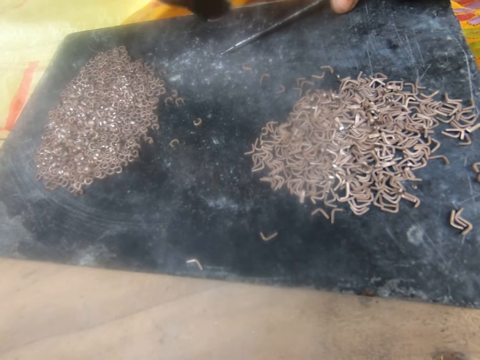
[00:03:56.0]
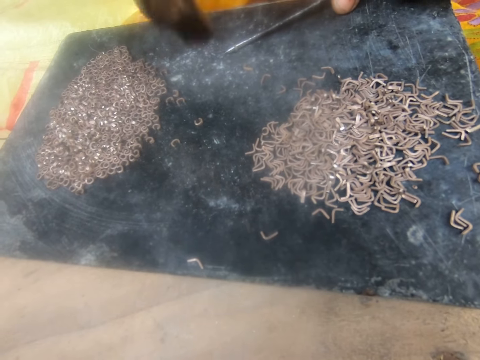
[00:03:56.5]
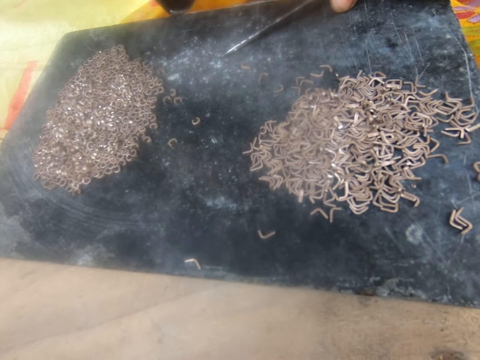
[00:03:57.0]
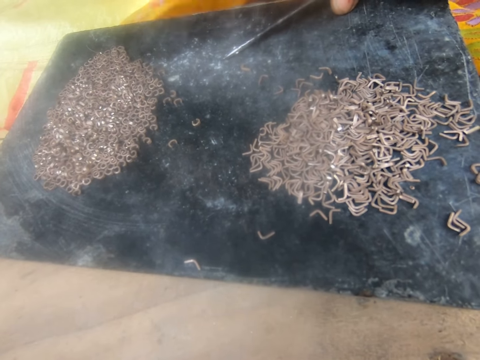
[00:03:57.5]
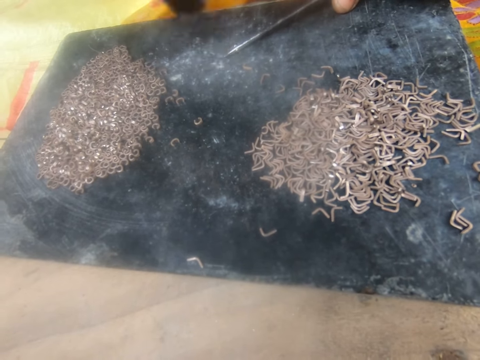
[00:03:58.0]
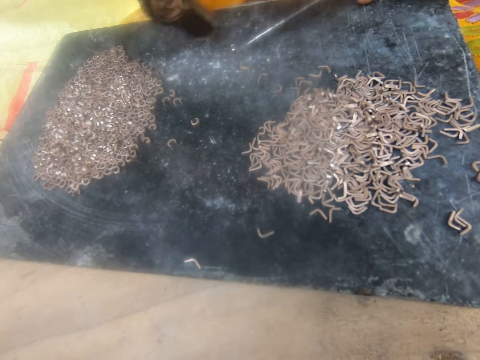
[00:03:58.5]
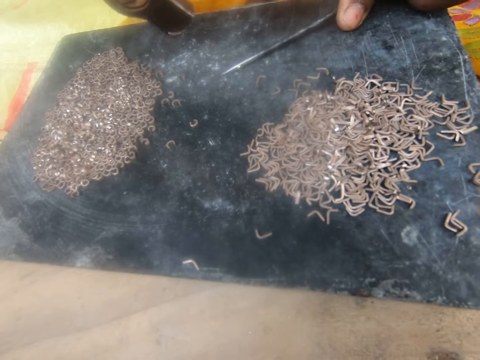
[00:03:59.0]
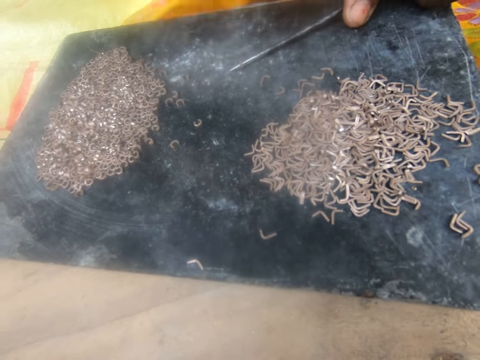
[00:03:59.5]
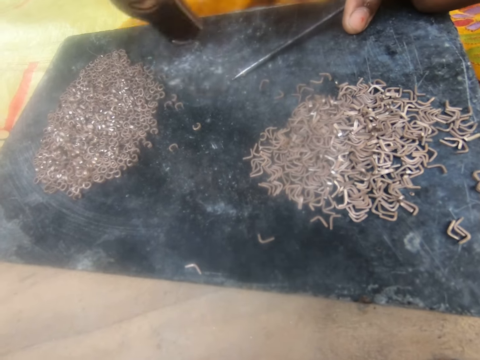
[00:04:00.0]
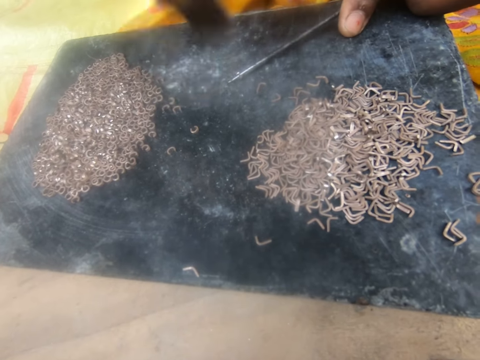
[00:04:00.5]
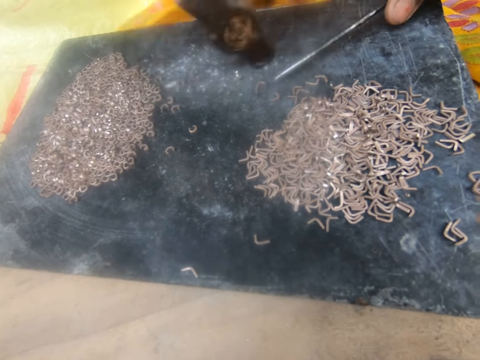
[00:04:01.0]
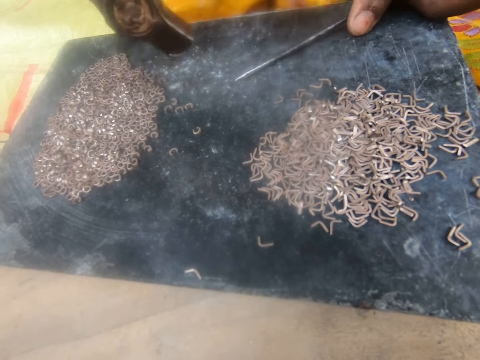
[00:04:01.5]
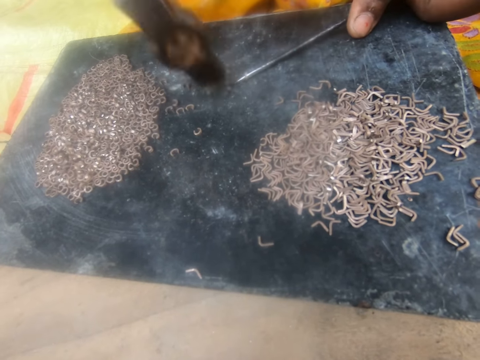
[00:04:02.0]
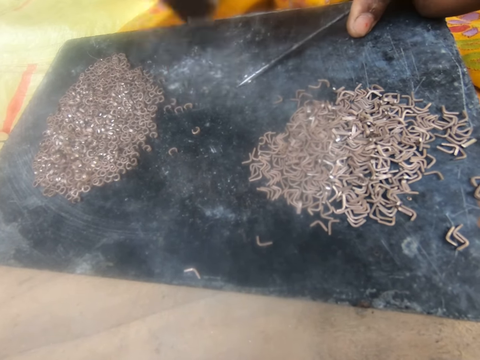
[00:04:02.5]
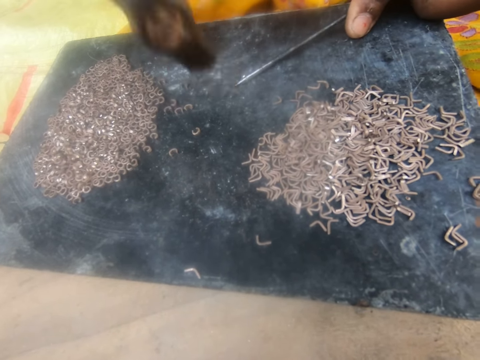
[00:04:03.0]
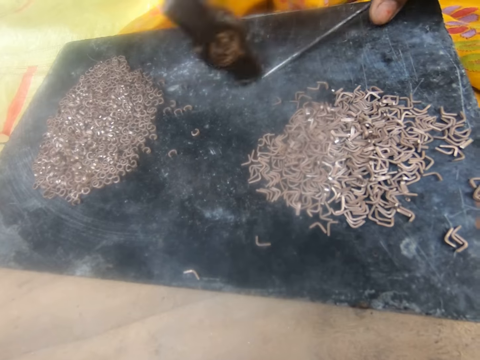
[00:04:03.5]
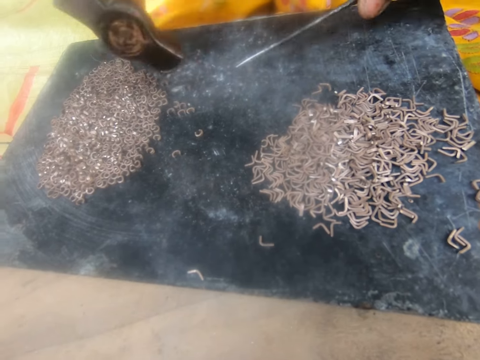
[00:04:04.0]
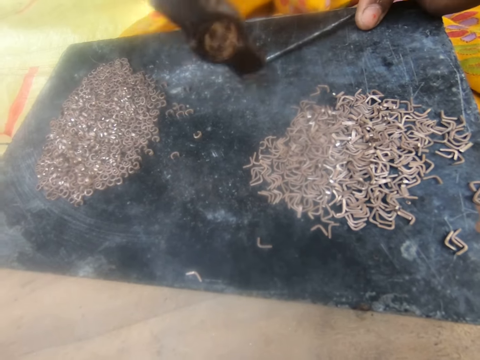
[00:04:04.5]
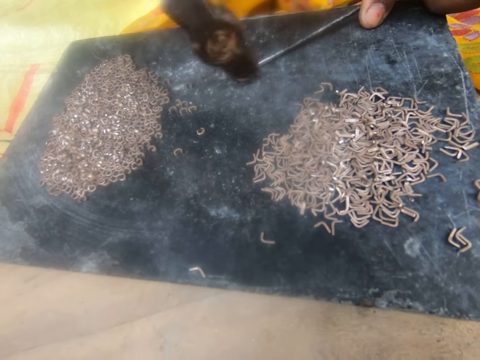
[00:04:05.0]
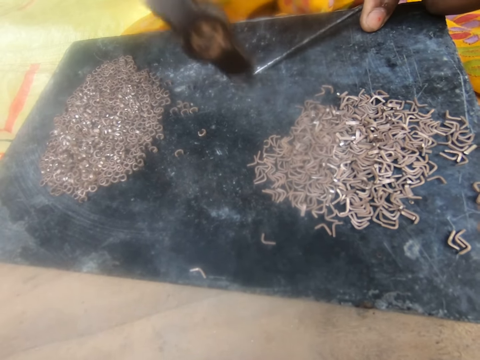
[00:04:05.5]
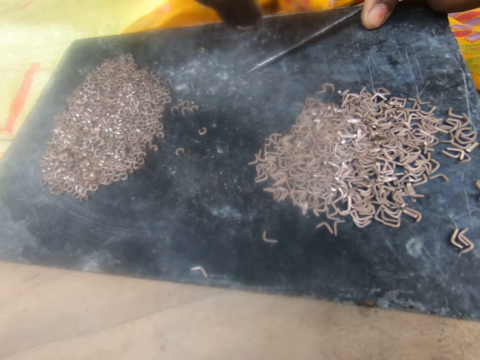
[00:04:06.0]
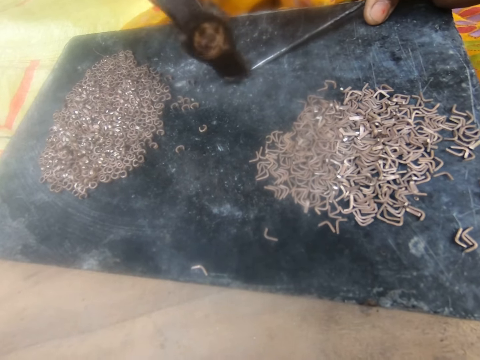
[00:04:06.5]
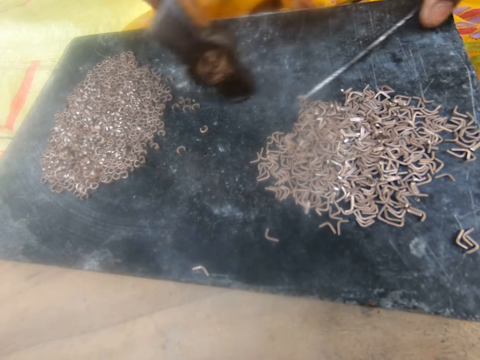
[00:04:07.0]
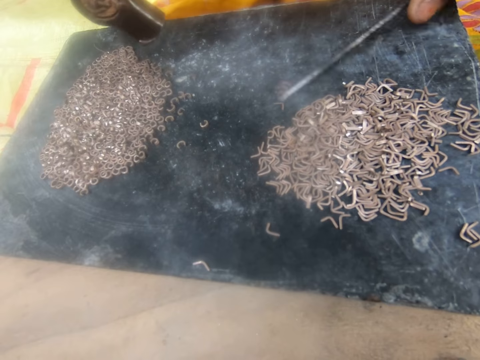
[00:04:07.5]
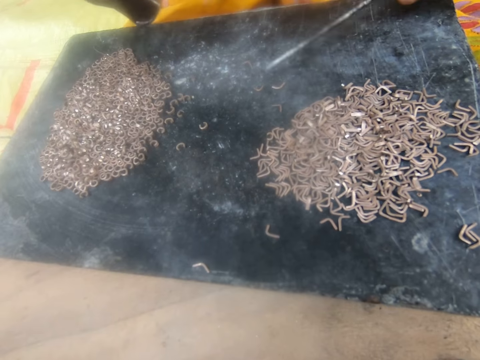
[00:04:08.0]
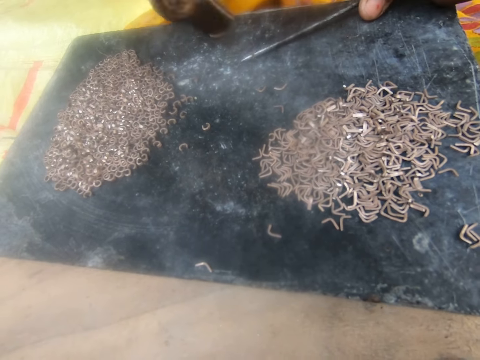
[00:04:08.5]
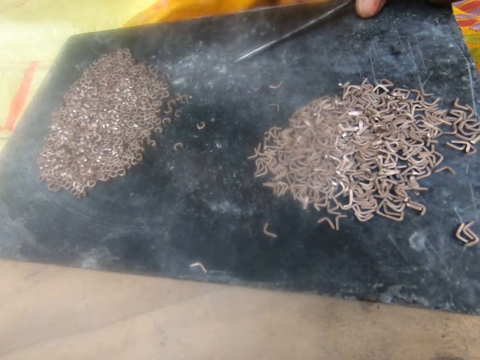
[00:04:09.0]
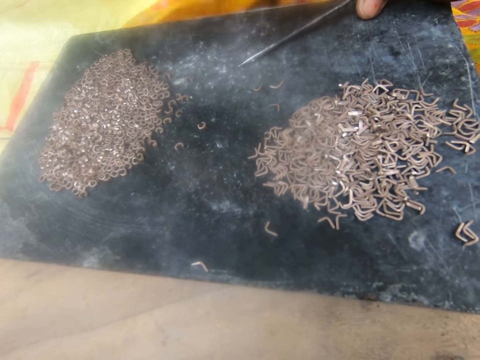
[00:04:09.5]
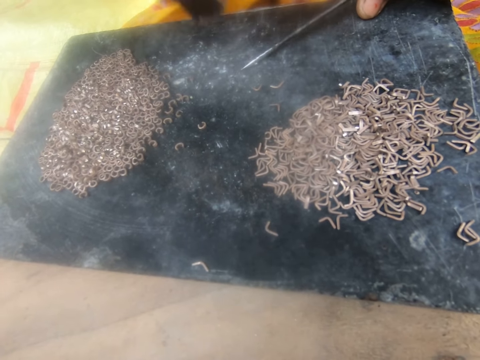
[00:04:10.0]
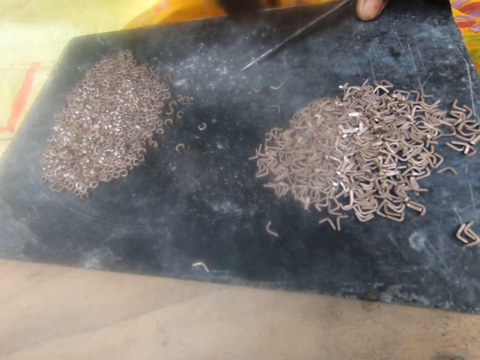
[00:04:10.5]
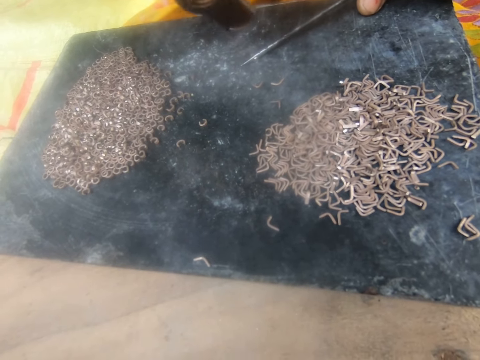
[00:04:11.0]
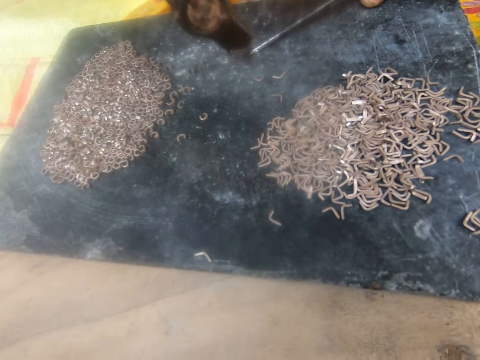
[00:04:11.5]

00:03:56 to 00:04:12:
A lady picks a pin on the board with the needle, presses the needle on the pin, and bends the metal pin with the hammer. The camera wearer bends a piece of metal and pulls another piece of metal. The lady moves the bent pin on the board with the hammer and picks a pin on the board with the needle. The camera wearer bends the piece of metal. The lady presses the needle on the pin, bends the metal pin with the hammer, and moves the bent pin on the board with the hammer. The camera wearer pulls another piece of metal. The lady picks a pin on the board with the needle and presses the needle on the pin. The camera wearer bends the piece of metal. The lady bends the metal pin with the hammer, moves the bent pin on the board with the hammer, and picks a pin on the board with the needle. The camera wearer pulls another piece of metal. The lady presses the needle on the pin and bends the metal pin with the hammer. The camera wearer bends the piece of metal. The lady moves the bent pin on the board with the hammer. The camera wearer pulls another piece of metal. The lady picks a pin on the board with the needle and presses the needle on the pin. The camera wearer bends the piece of metal. The lady bends the metal pin with the hammer.

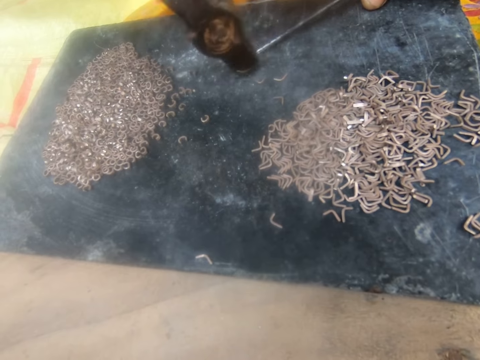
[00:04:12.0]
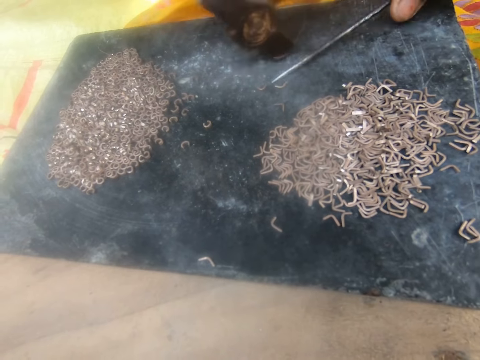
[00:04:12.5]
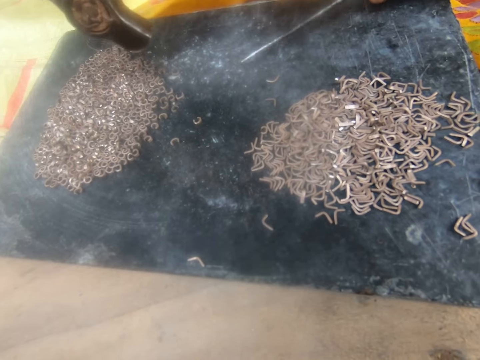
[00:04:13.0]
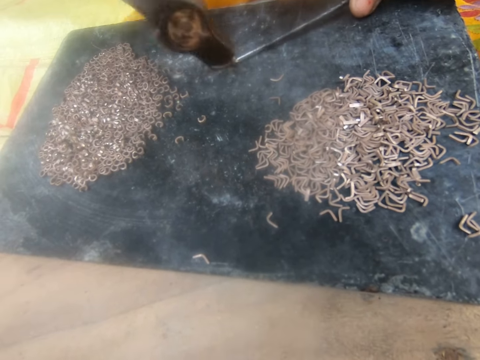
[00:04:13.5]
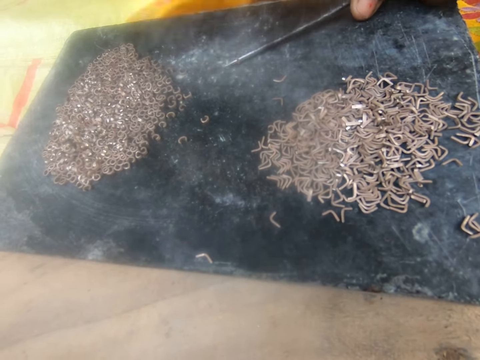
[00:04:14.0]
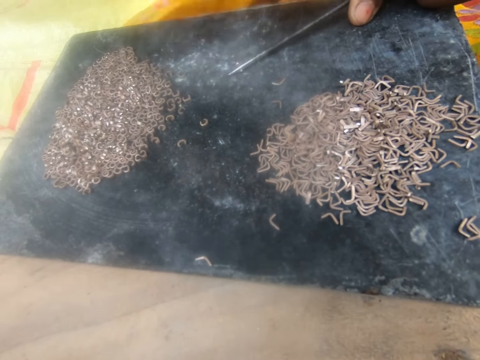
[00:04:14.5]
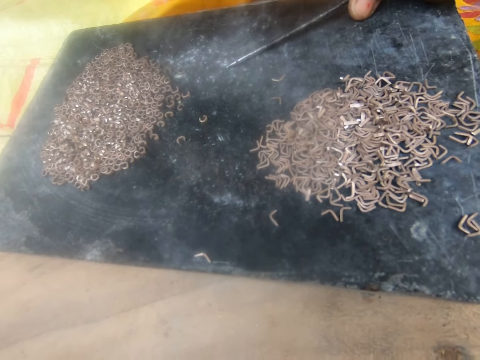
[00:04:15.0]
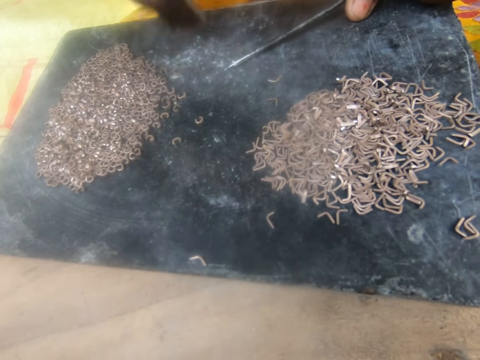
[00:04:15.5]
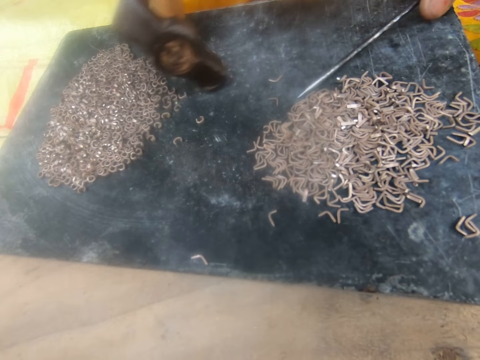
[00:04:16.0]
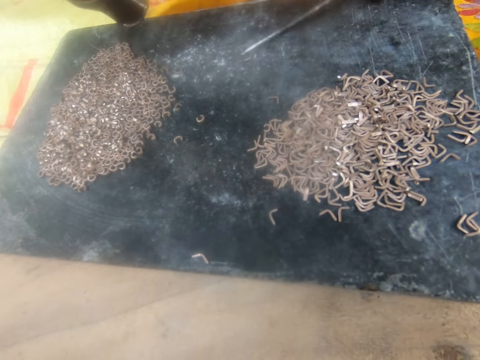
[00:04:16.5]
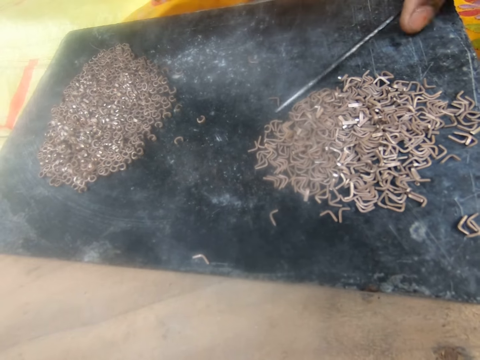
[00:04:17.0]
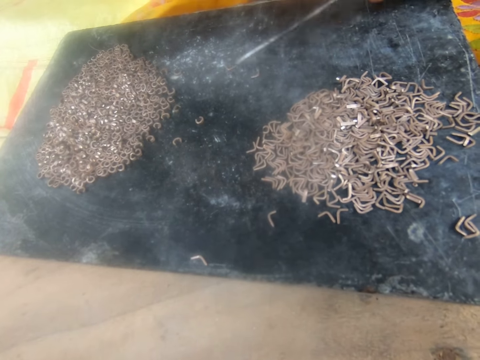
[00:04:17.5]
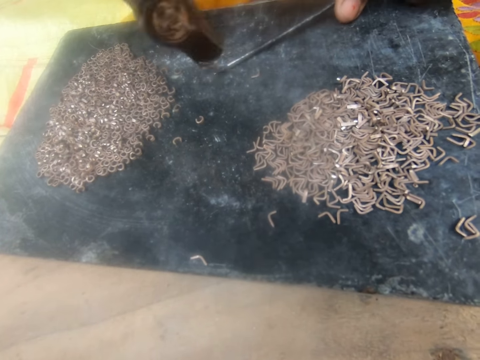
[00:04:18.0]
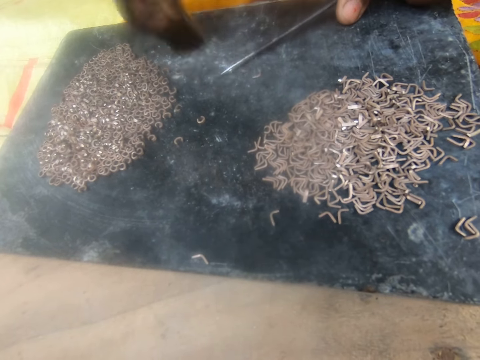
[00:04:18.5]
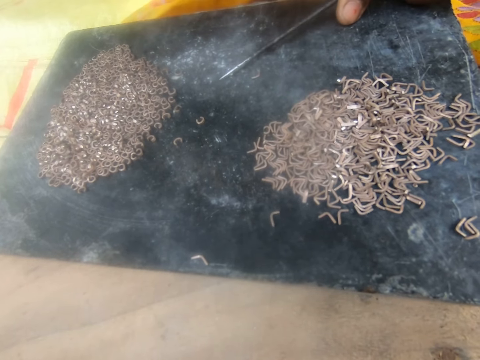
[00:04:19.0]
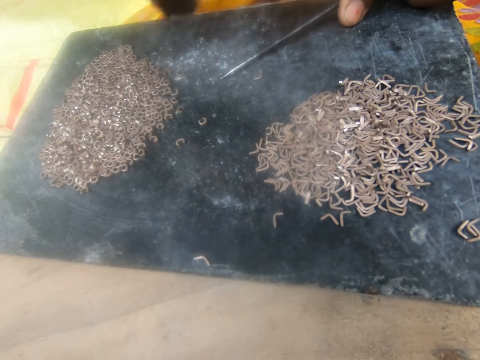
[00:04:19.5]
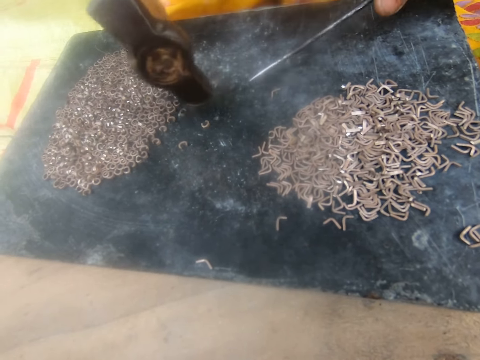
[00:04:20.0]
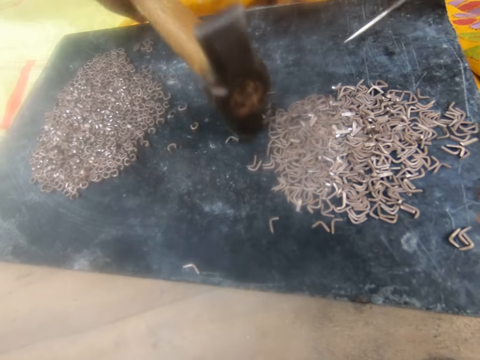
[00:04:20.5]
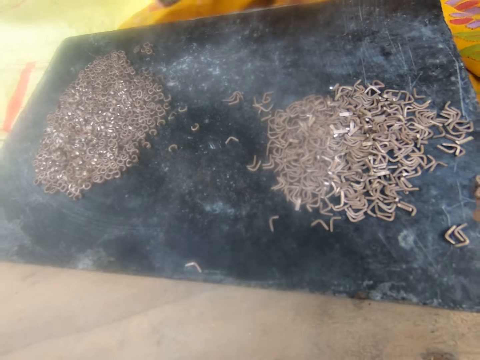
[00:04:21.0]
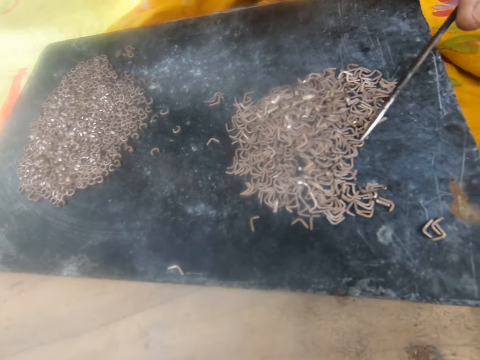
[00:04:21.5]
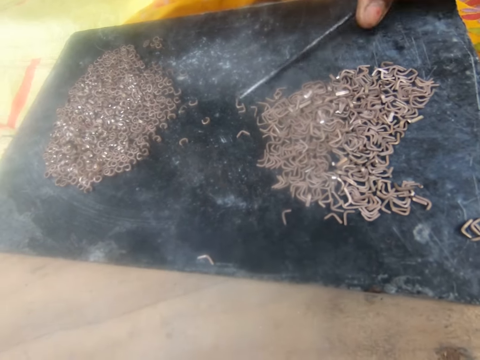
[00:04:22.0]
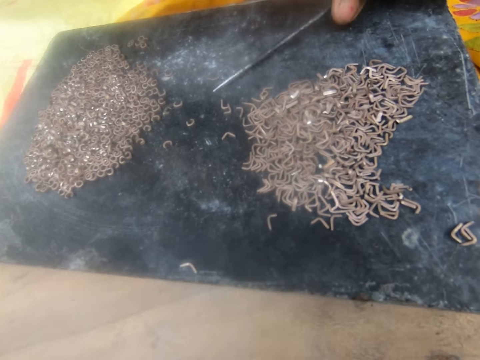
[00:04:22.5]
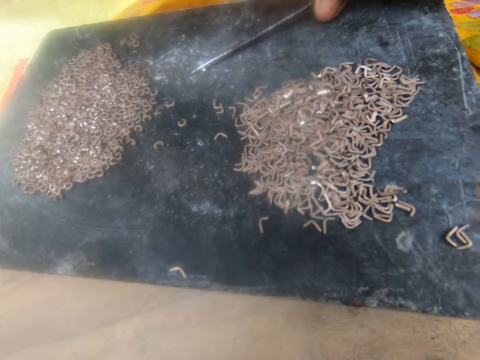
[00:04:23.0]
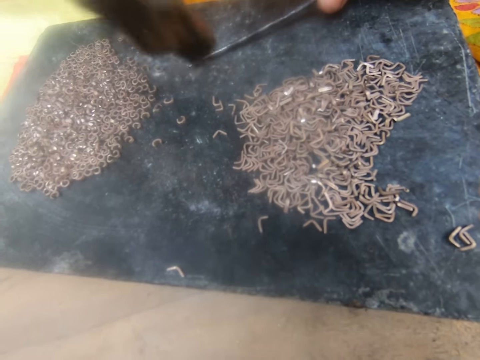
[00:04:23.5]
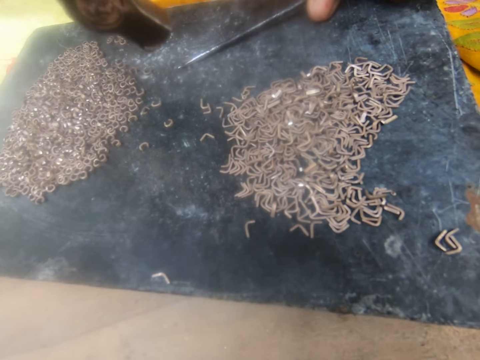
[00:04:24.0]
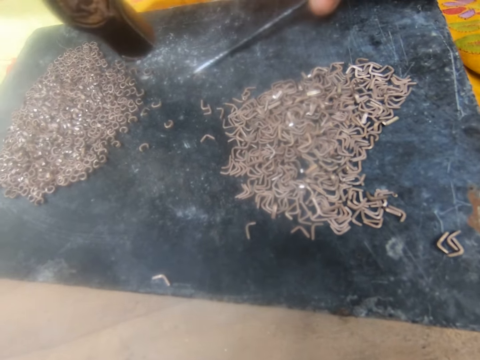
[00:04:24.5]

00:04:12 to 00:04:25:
A lady moves the bent pin on the board with the hammer. The camera wearer pulls another piece of metal. The lady picks a pin on the board with the needle and presses the needle on the pin. The camera wearer bends the piece of metal. The lady bends the metal pin with the hammer and moves the bent pin on the board with the hammer. The camera wearer pulls another piece of metal. The lady picks a pin on the board with the needle and presses the needle on the pin. The camera wearer bends the piece of metal. The lady bends the metal pin with the hammer and moves the bent pin on the board with the hammer. The camera wearer pulls another piece of metal. The lady moves pins on the board with the hammer, moves pins on the board with the needle, picks a pin on the board with the needle, and presses the needle on the pin. The camera wearer bends the piece of metal. The lady bends the metal pin with the hammer.
